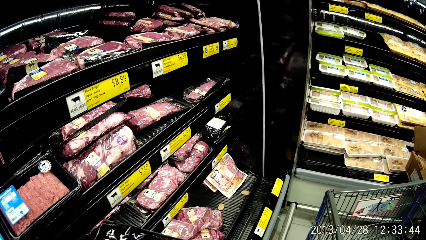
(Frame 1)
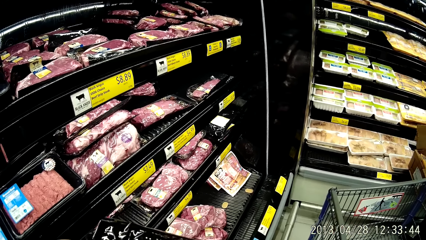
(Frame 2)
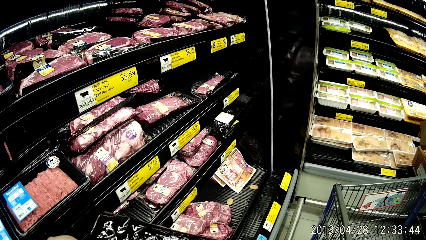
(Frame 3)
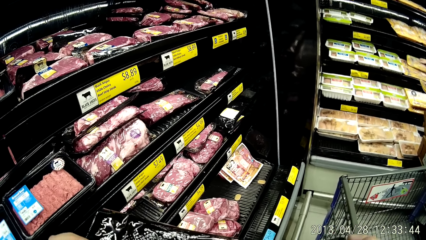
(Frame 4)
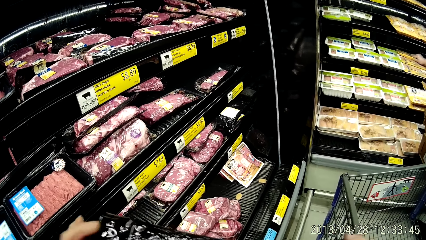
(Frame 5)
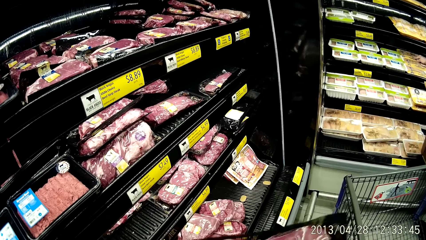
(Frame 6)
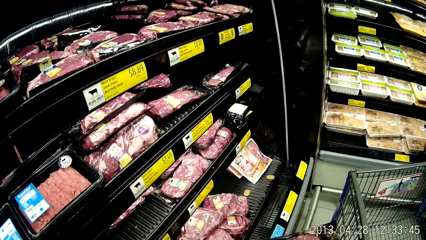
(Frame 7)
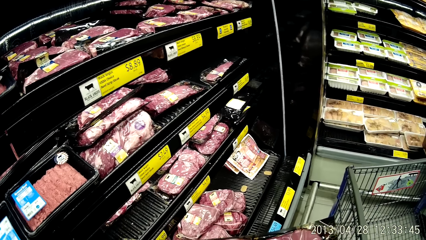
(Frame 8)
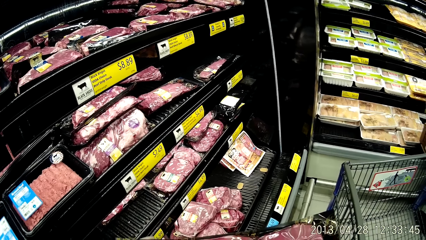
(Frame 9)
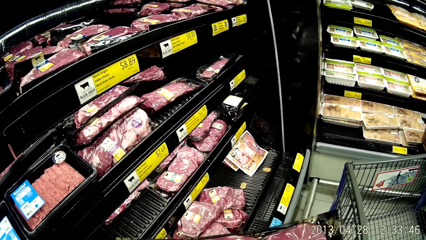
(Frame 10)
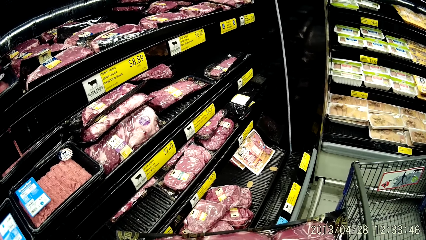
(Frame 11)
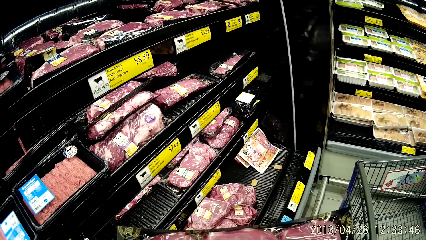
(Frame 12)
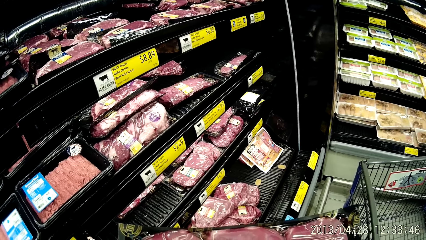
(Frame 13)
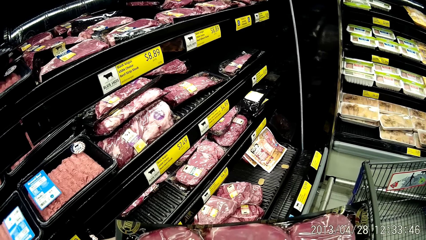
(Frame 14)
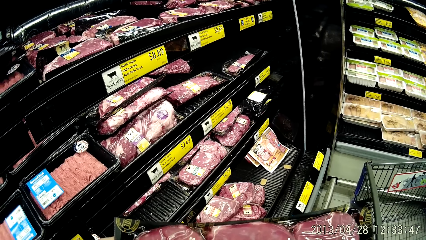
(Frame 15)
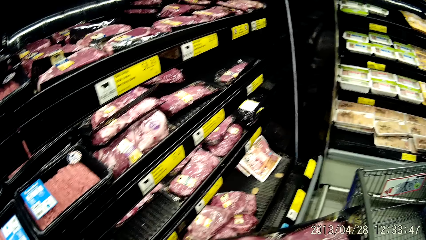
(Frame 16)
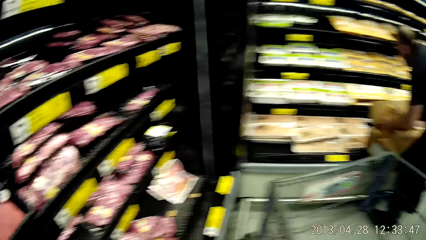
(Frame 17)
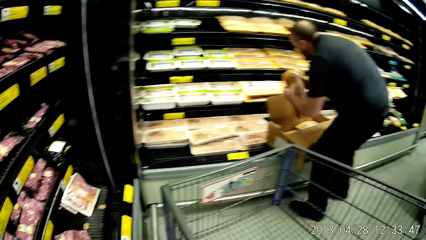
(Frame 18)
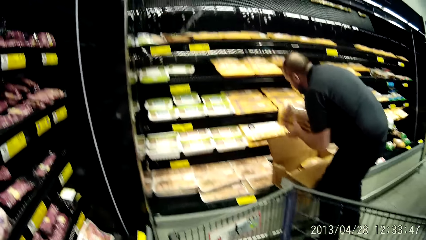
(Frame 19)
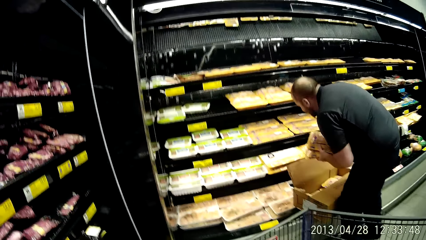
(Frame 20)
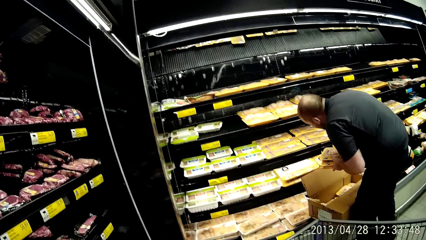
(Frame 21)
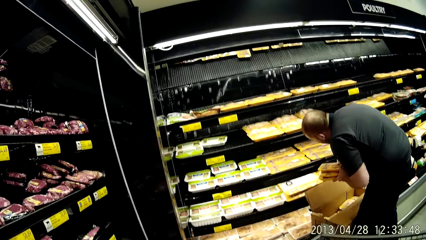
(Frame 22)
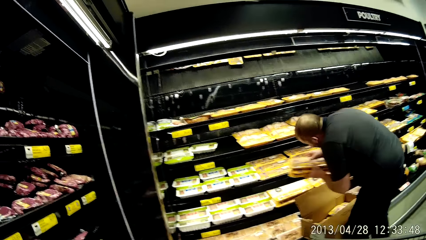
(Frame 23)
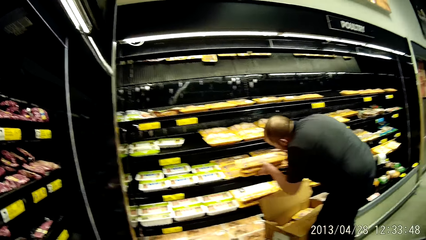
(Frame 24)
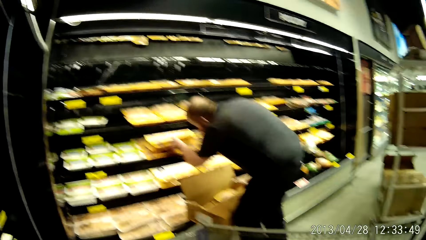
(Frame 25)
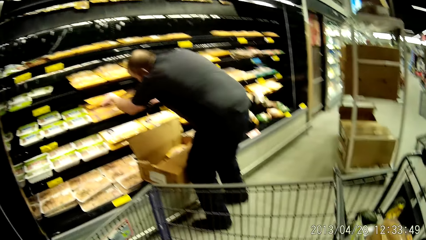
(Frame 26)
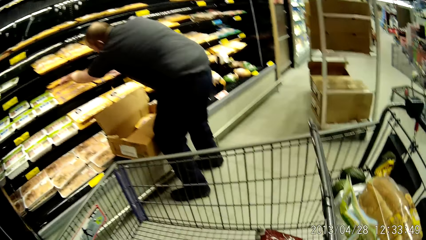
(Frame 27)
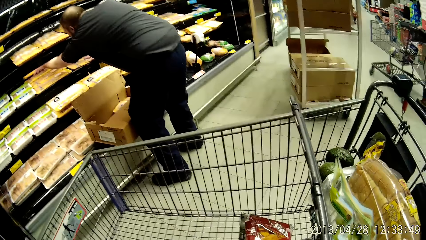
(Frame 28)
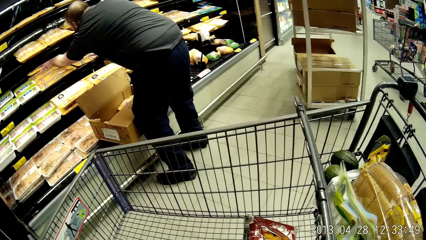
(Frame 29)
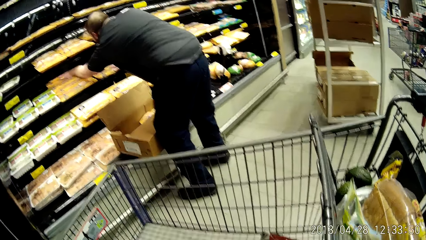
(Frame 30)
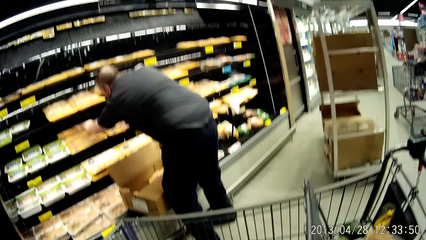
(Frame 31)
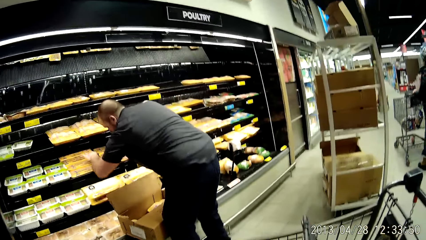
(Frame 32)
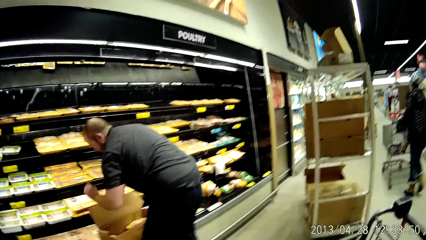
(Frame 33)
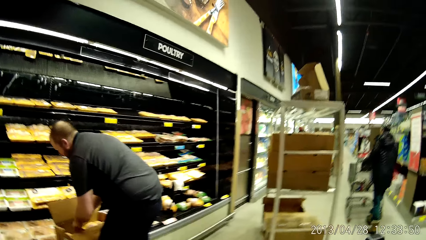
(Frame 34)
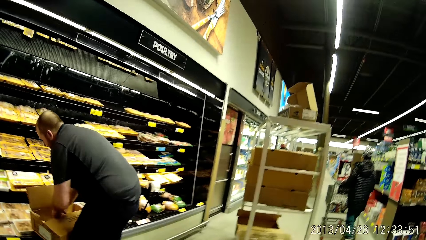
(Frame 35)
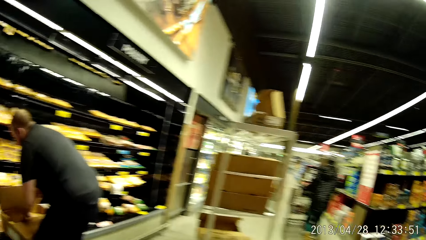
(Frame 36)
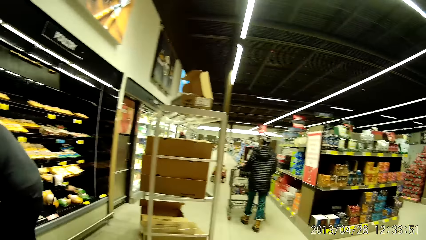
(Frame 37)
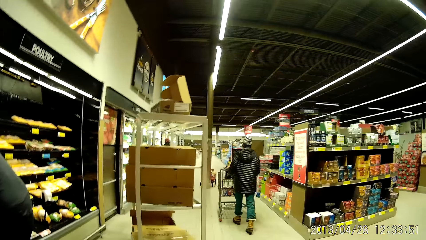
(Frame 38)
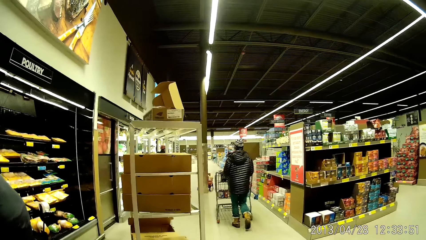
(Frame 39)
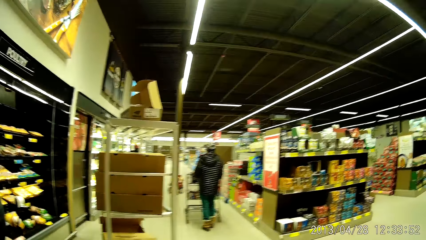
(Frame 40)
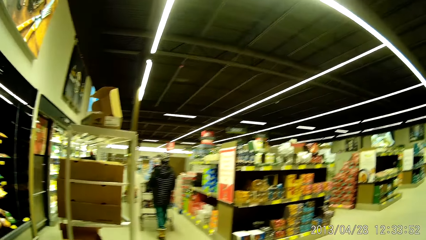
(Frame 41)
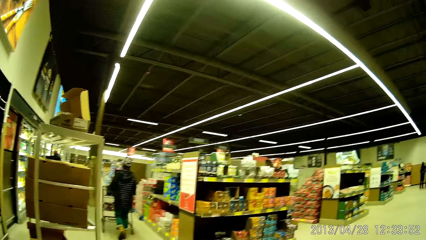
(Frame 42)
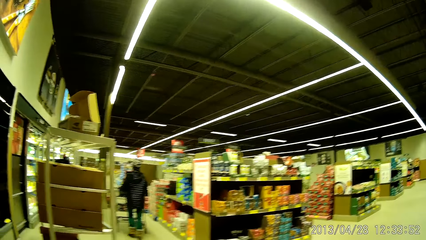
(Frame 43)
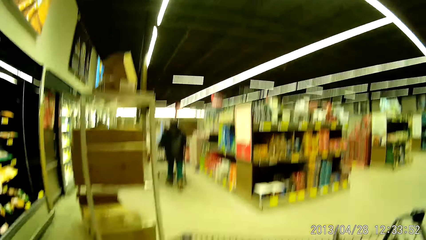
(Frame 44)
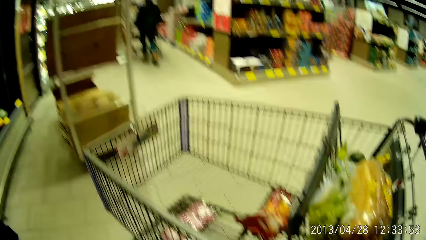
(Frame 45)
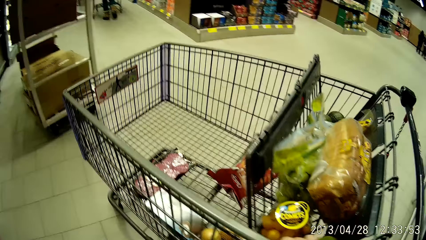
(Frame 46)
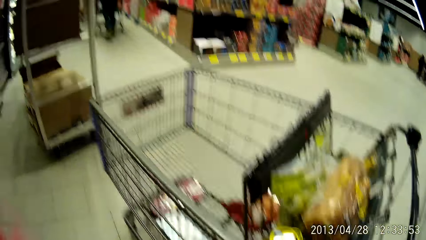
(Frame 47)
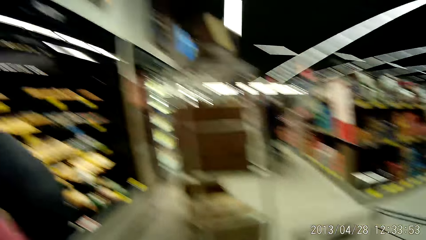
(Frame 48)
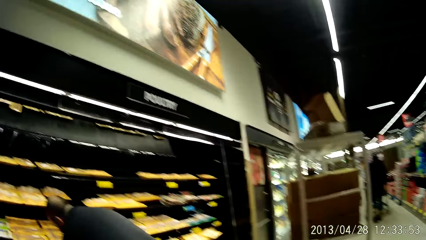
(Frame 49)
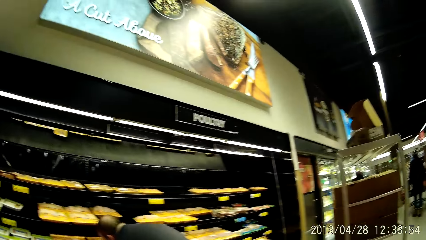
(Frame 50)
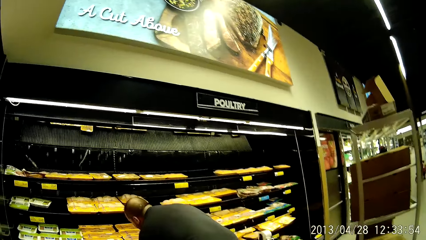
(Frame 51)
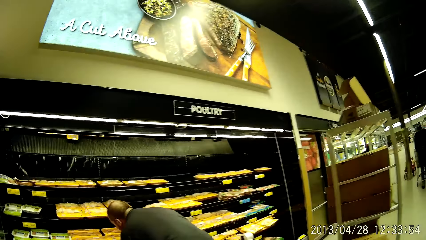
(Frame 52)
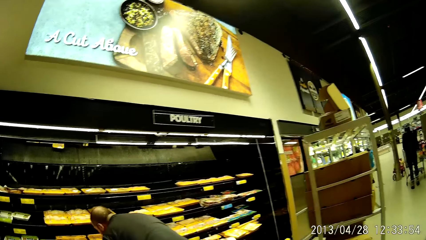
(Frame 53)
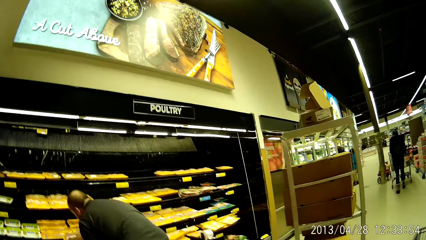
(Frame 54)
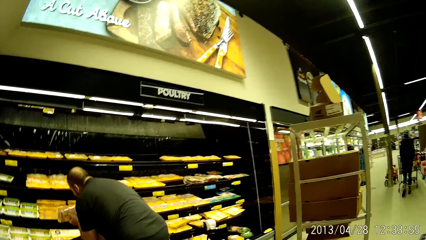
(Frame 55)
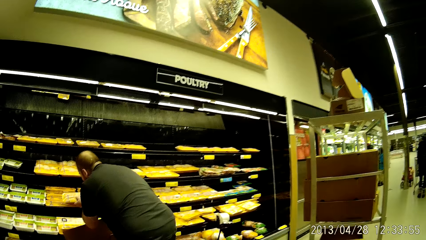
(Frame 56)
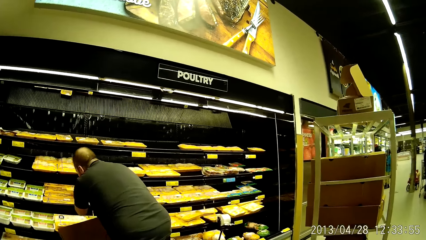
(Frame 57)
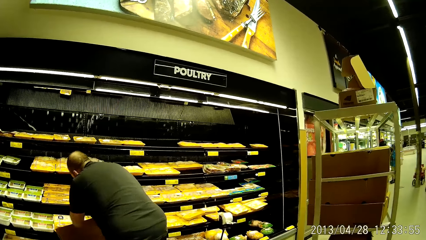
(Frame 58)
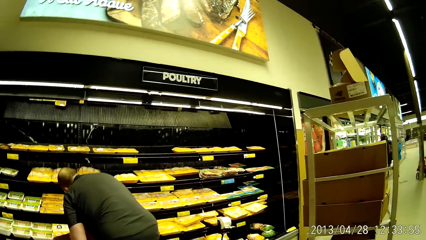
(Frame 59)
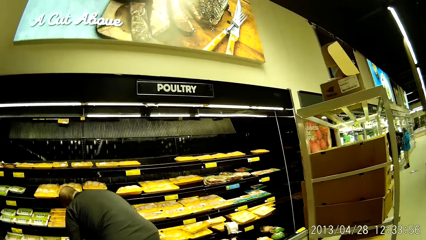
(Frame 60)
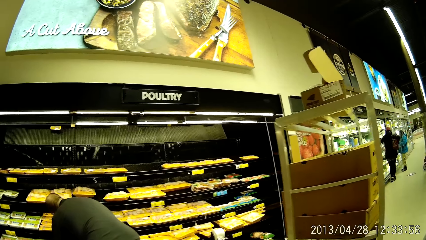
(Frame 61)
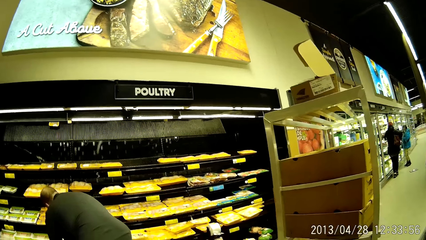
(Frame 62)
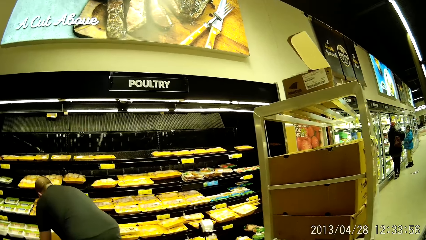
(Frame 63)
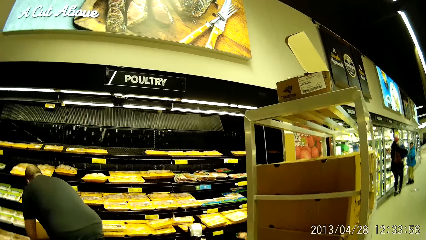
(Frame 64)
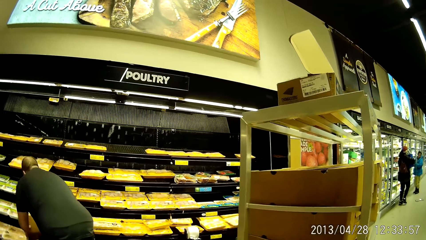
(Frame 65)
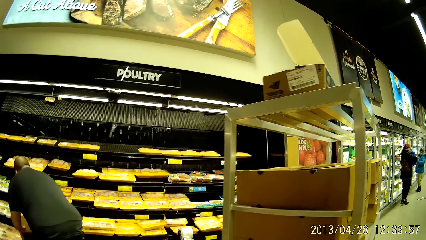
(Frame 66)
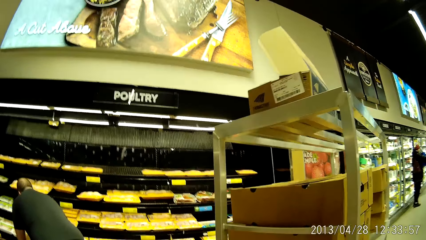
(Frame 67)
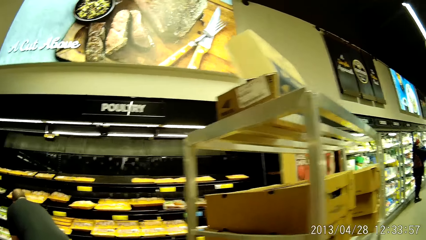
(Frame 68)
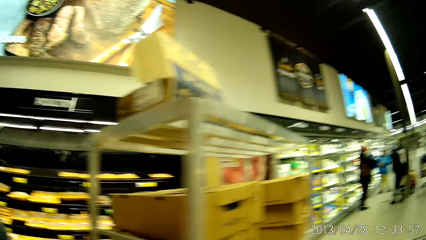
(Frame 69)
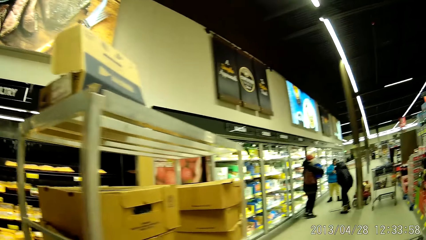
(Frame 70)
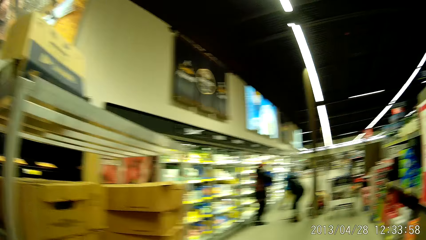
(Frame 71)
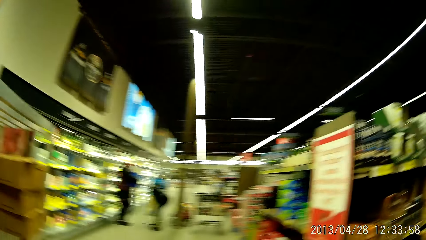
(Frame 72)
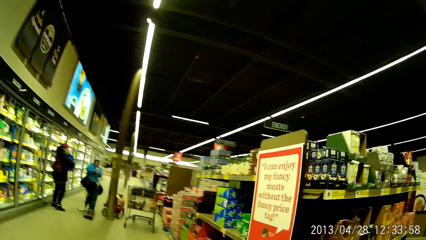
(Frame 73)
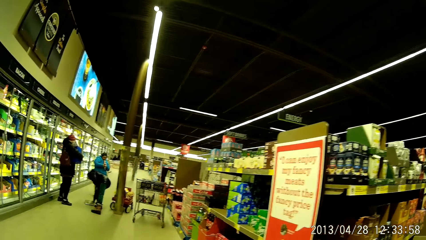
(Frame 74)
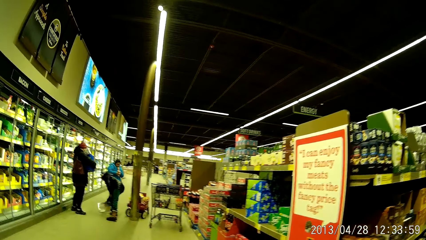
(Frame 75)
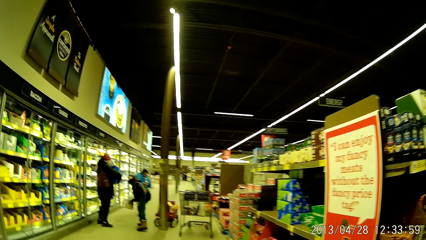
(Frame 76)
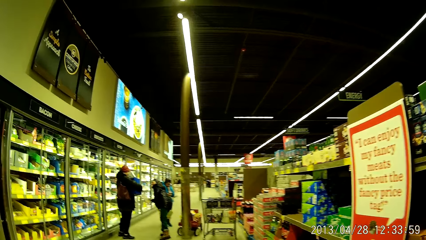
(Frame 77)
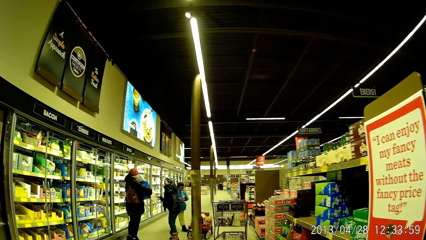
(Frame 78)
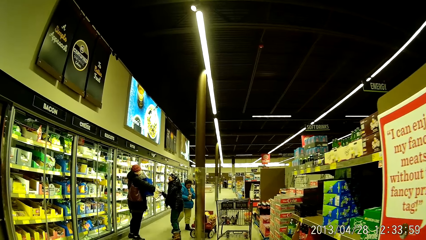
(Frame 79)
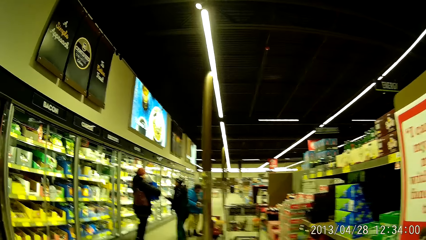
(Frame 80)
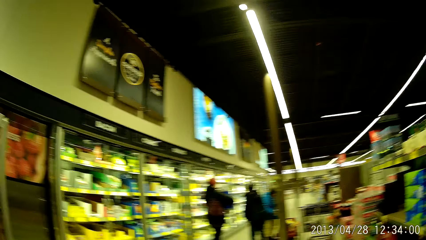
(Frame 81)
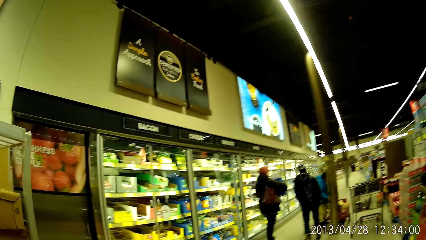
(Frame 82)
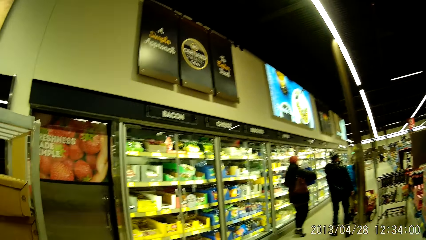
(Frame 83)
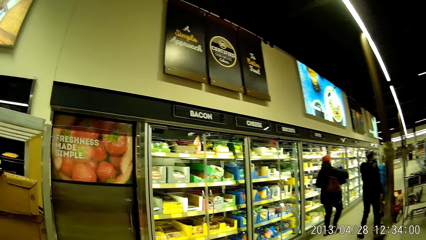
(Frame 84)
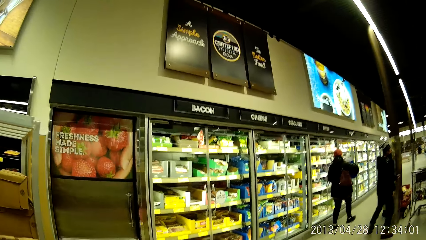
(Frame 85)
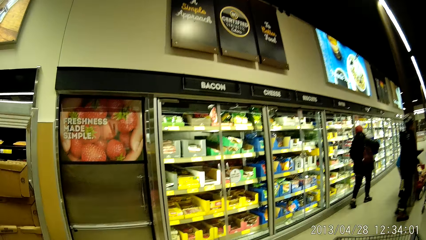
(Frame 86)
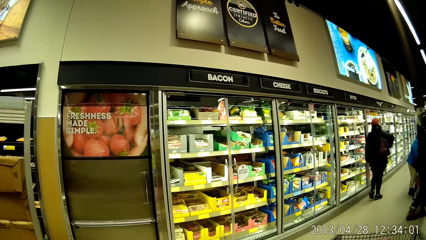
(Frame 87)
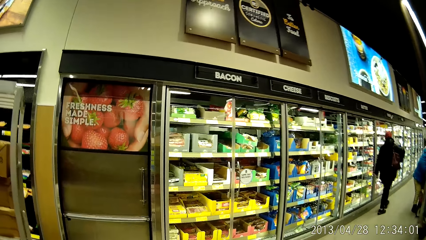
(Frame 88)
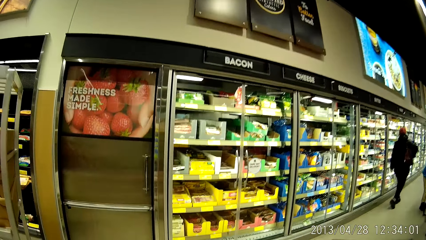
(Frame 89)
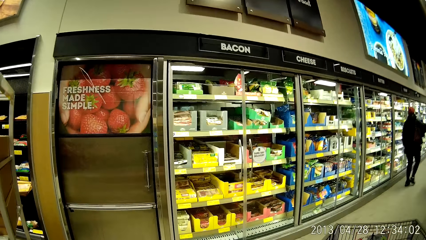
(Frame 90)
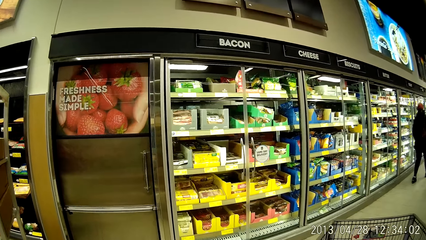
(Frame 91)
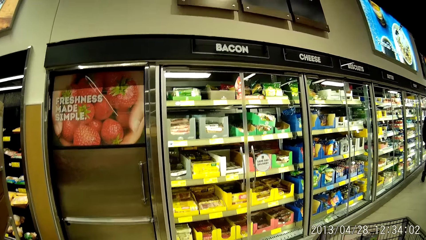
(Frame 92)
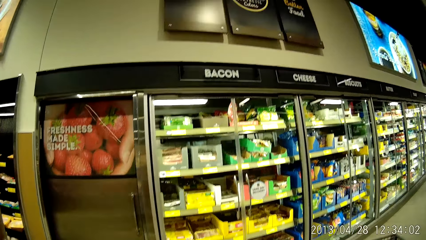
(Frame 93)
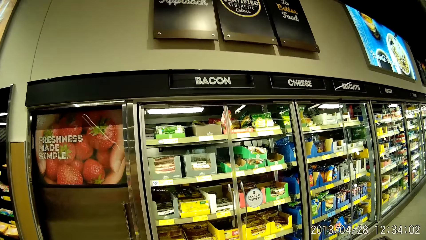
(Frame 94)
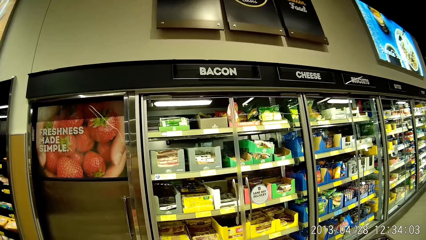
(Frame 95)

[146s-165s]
The camera wearer looks at the meat in the shelves. He holds a pack of meat. He looks at the meat on his hands. He looks at a man. He looks around the supermarket. He walks around the supermarket pushing the trolley. He browses through the grocery store for different groceries.
